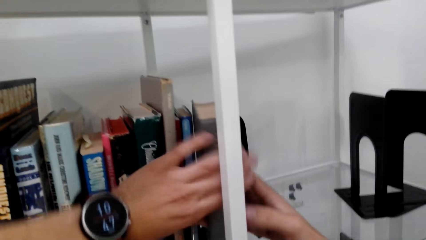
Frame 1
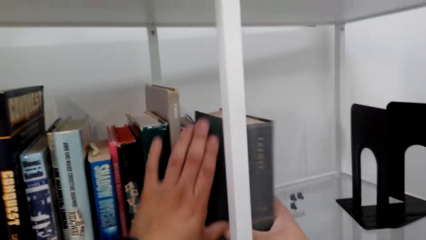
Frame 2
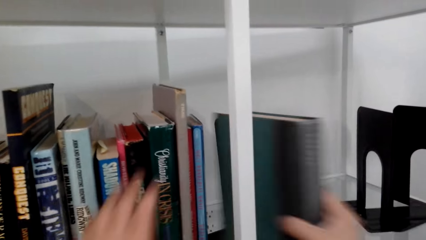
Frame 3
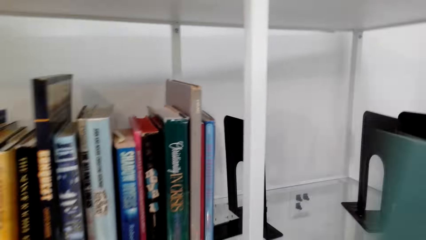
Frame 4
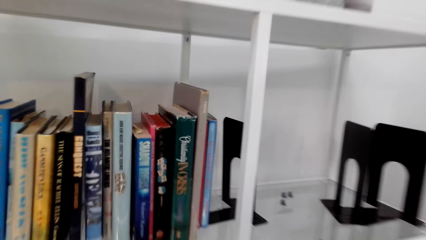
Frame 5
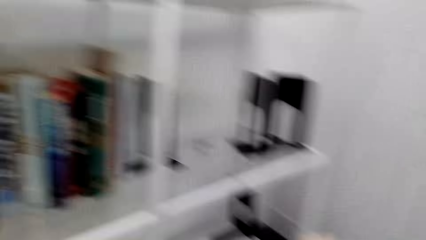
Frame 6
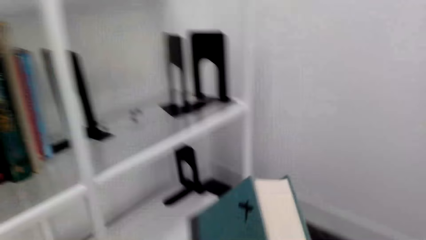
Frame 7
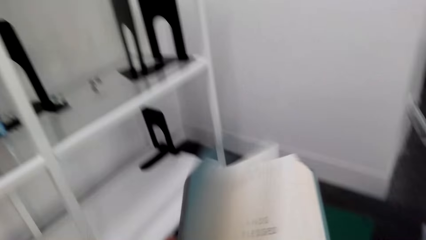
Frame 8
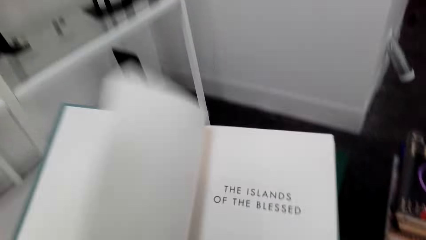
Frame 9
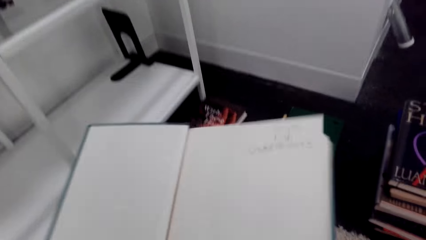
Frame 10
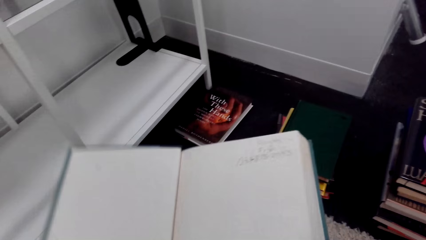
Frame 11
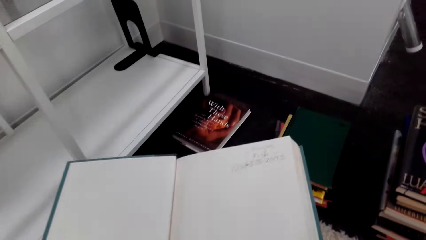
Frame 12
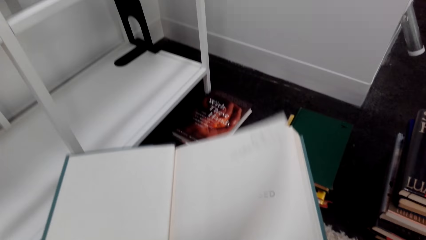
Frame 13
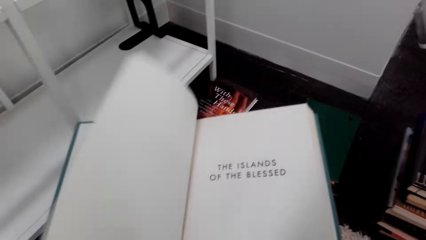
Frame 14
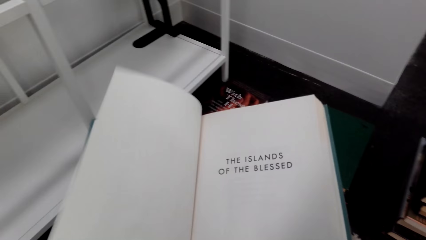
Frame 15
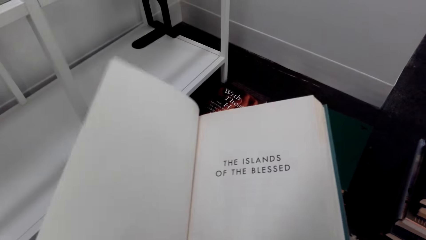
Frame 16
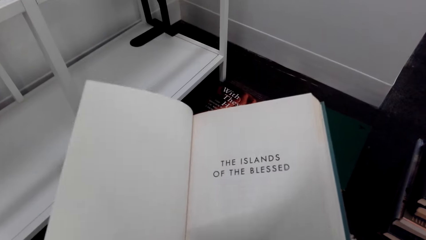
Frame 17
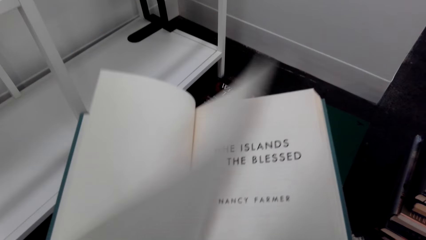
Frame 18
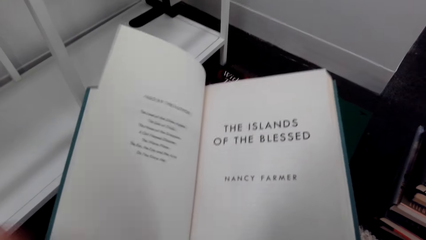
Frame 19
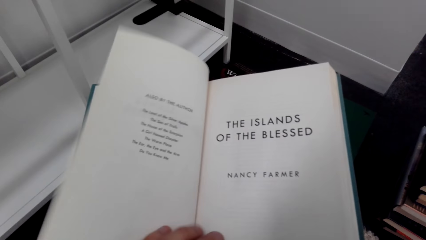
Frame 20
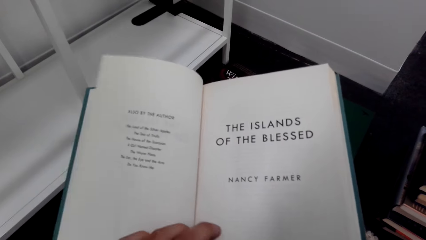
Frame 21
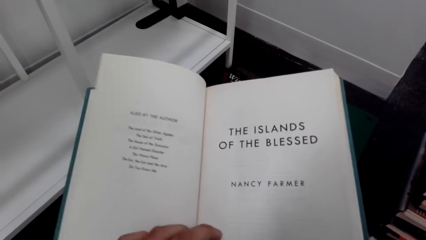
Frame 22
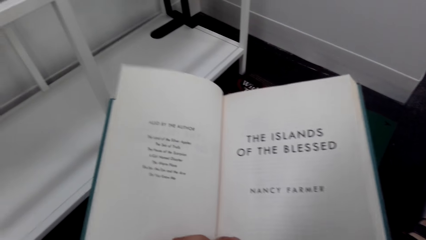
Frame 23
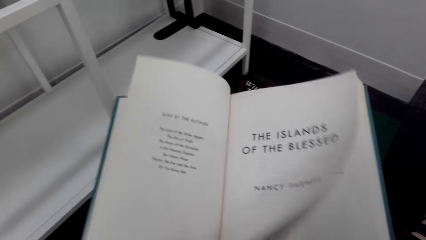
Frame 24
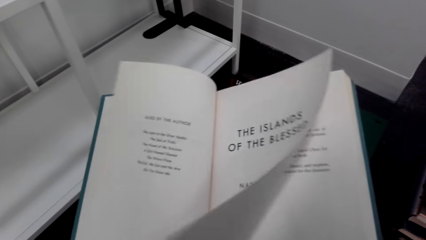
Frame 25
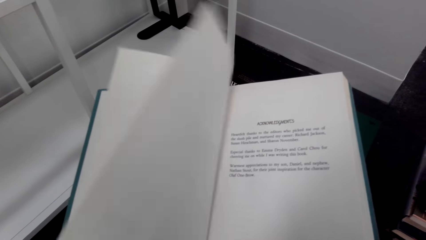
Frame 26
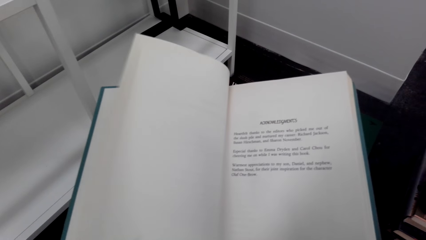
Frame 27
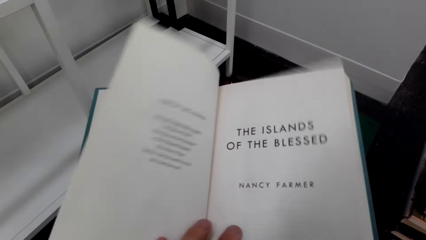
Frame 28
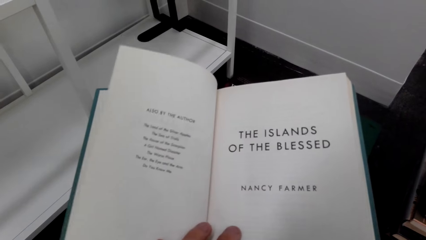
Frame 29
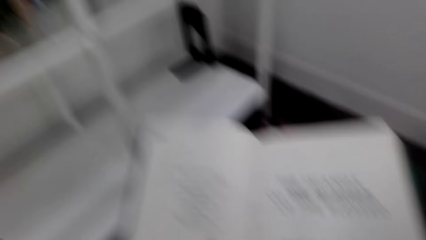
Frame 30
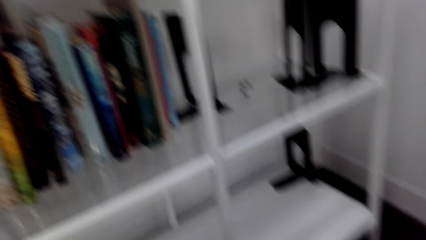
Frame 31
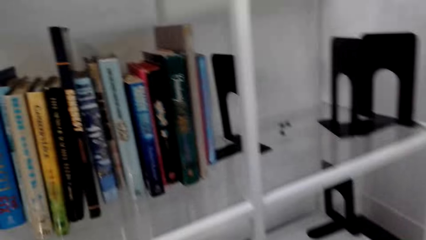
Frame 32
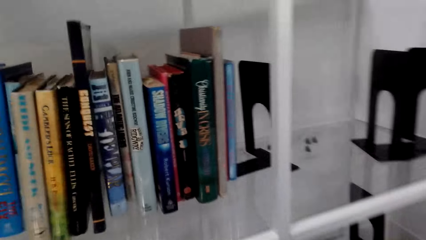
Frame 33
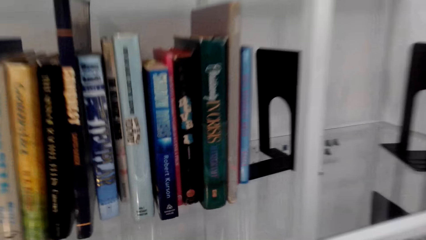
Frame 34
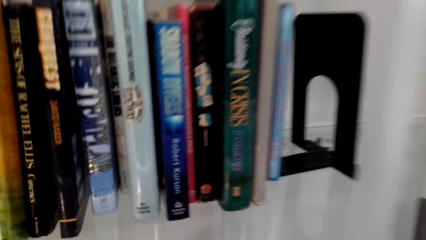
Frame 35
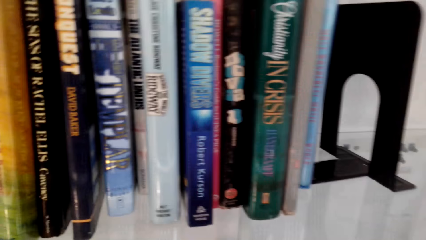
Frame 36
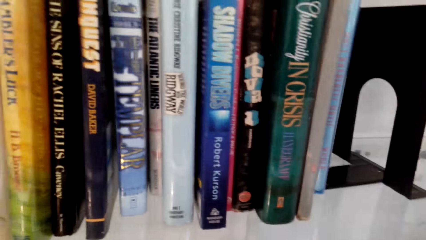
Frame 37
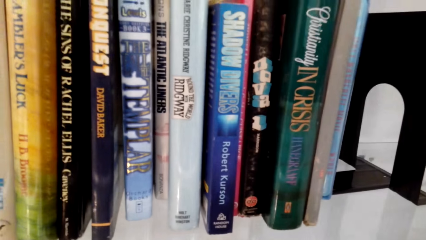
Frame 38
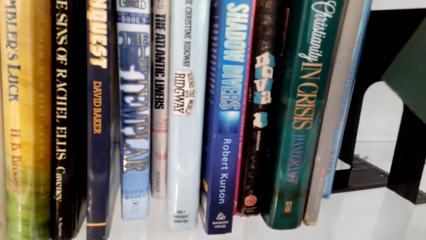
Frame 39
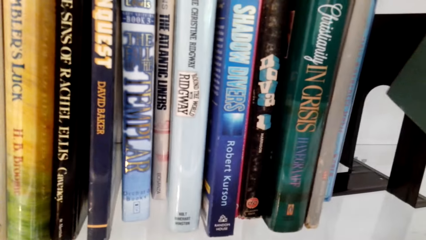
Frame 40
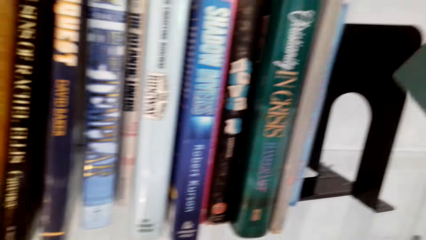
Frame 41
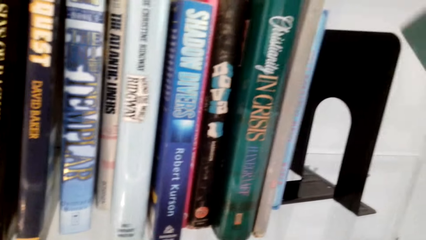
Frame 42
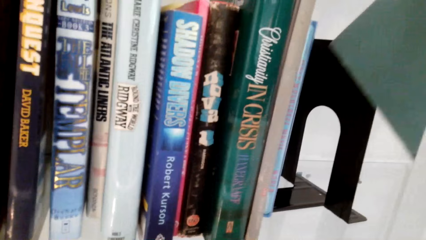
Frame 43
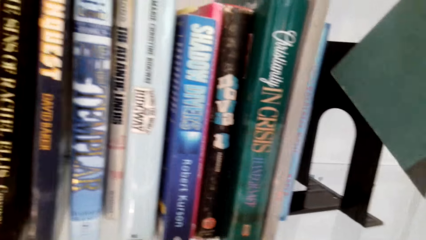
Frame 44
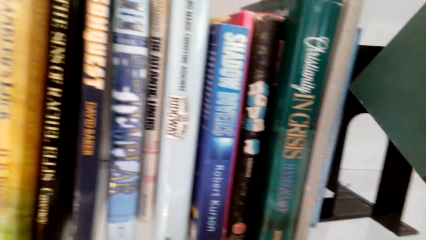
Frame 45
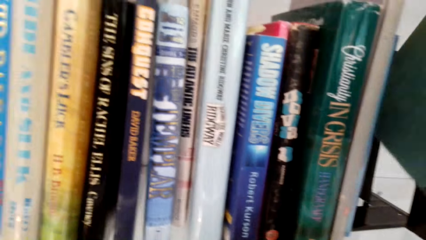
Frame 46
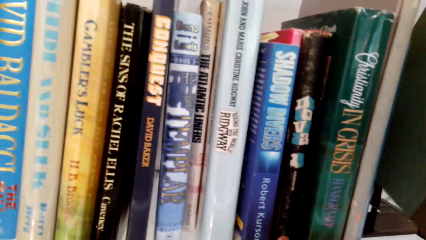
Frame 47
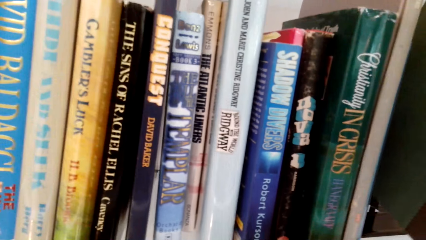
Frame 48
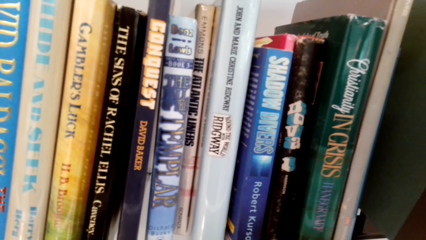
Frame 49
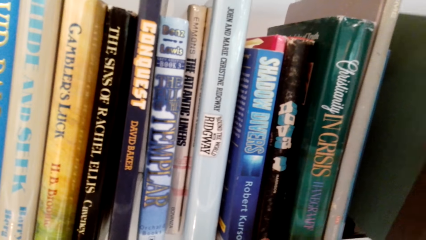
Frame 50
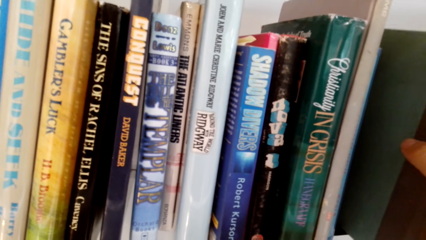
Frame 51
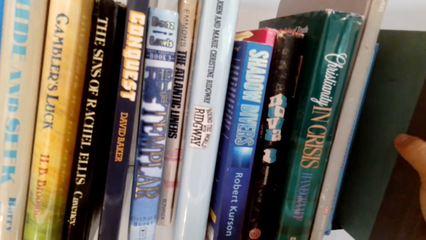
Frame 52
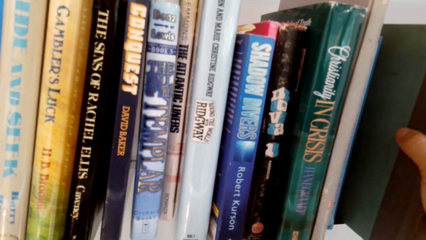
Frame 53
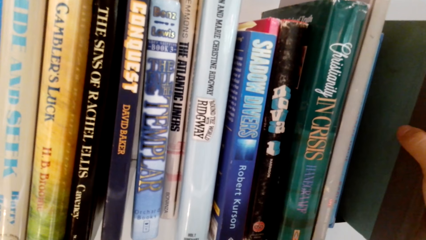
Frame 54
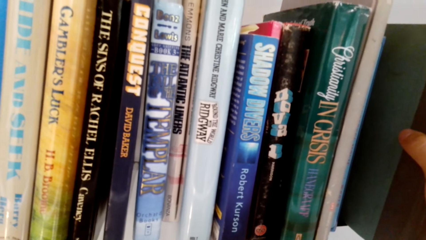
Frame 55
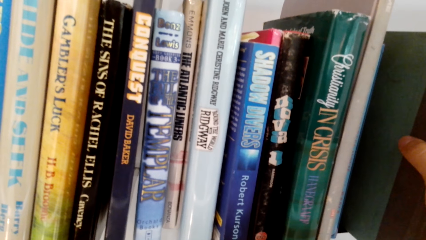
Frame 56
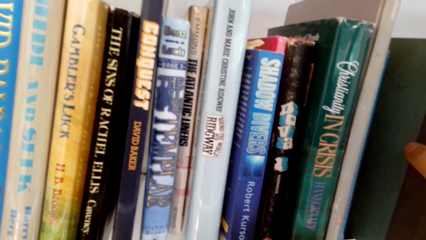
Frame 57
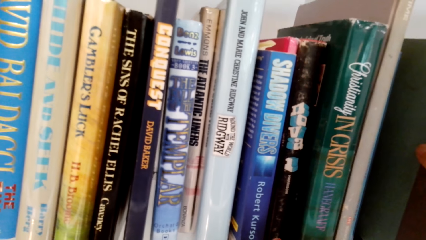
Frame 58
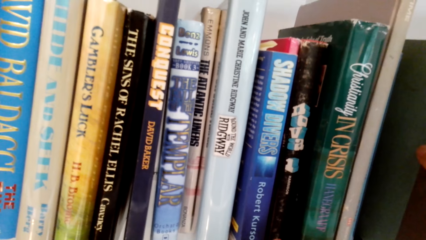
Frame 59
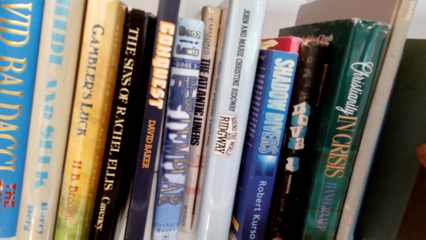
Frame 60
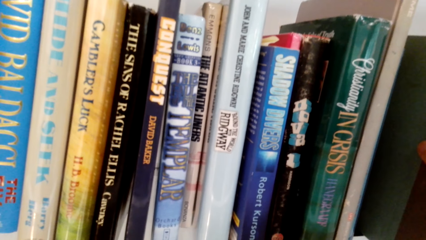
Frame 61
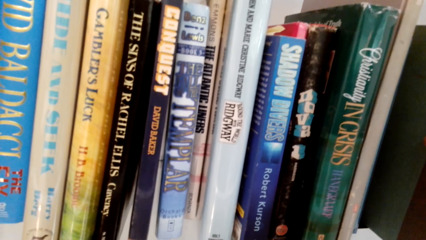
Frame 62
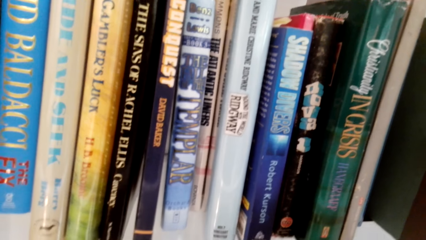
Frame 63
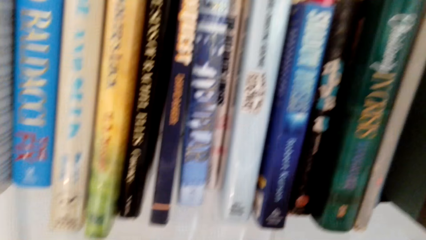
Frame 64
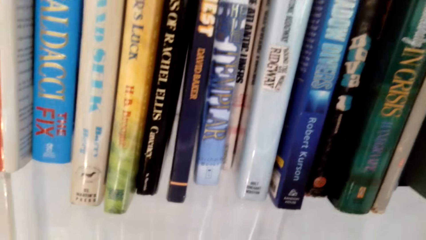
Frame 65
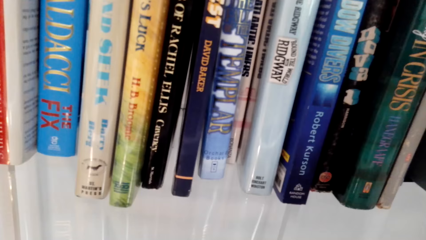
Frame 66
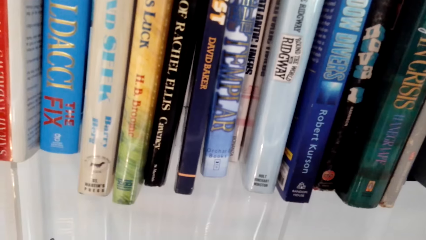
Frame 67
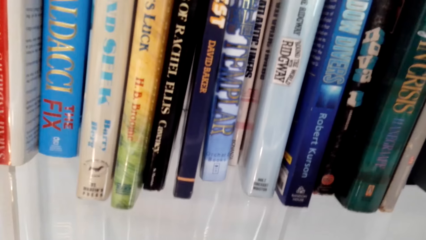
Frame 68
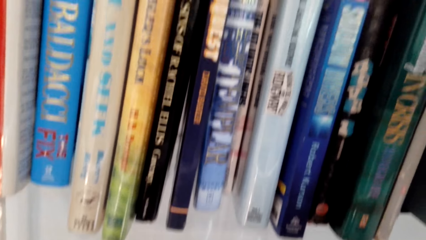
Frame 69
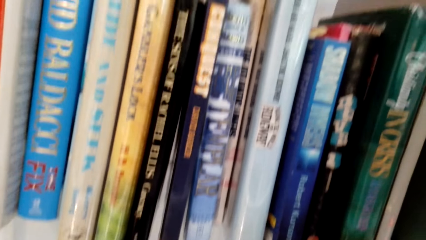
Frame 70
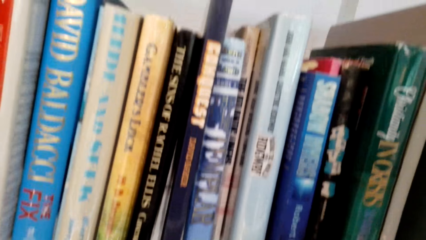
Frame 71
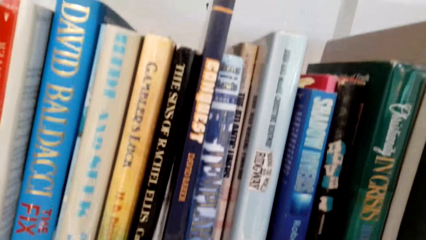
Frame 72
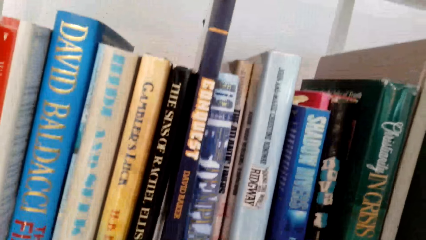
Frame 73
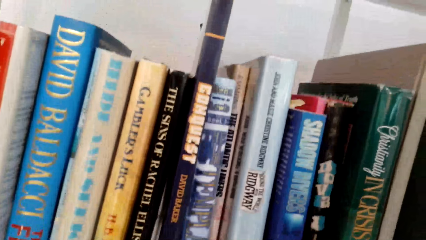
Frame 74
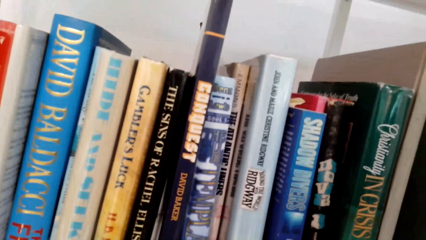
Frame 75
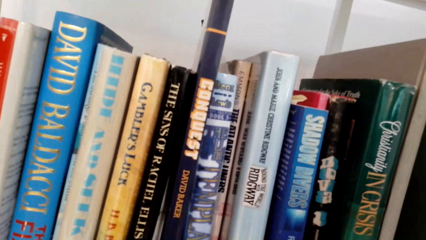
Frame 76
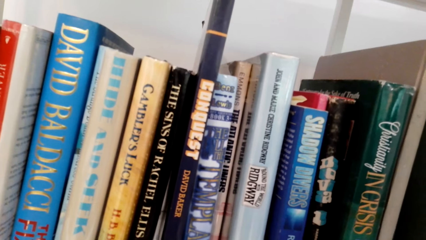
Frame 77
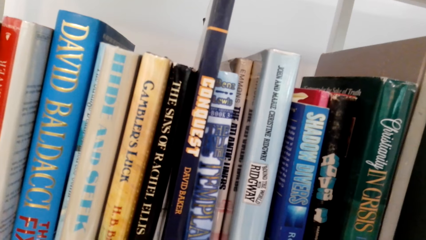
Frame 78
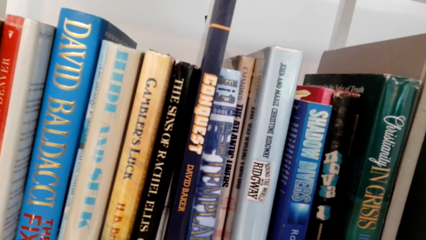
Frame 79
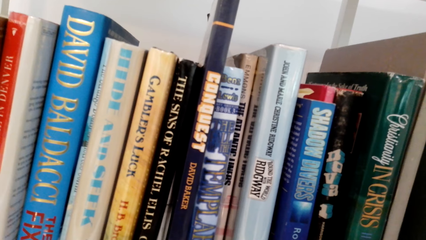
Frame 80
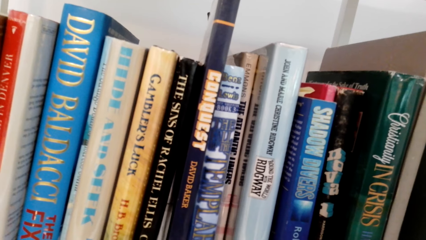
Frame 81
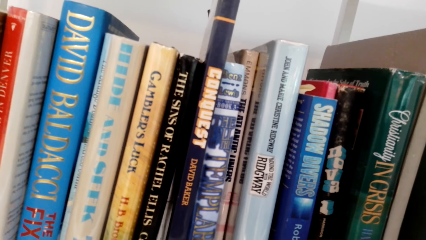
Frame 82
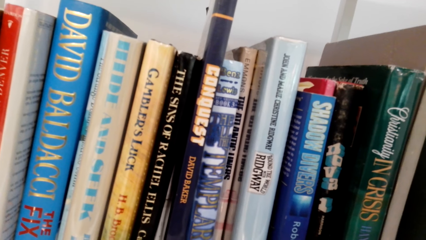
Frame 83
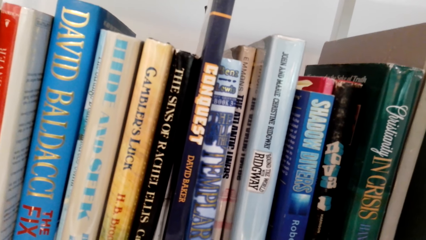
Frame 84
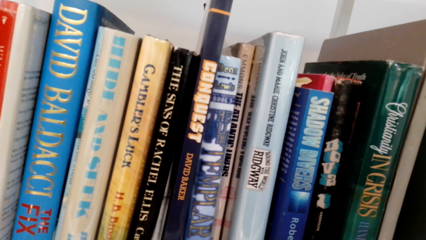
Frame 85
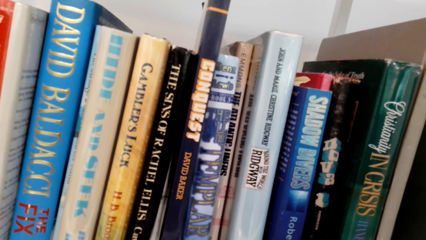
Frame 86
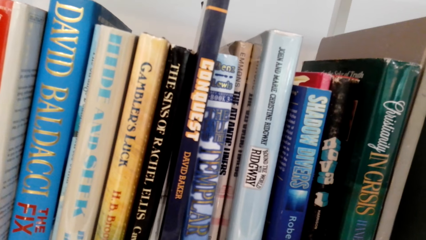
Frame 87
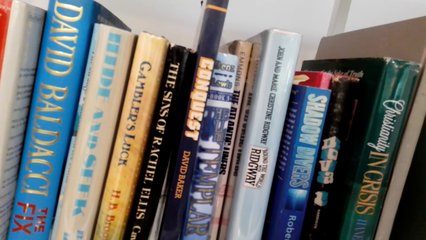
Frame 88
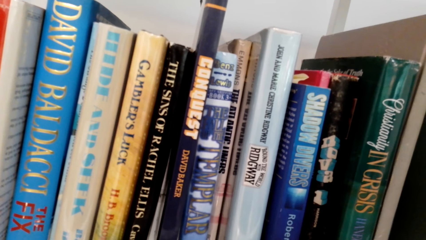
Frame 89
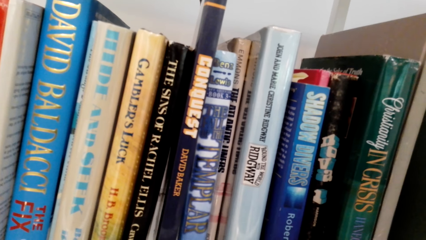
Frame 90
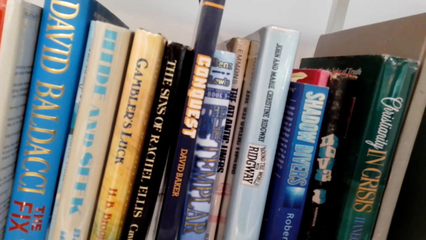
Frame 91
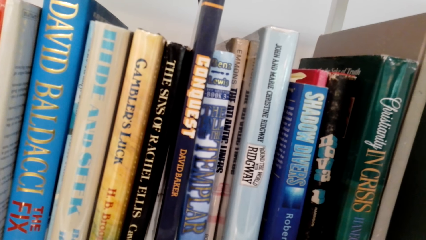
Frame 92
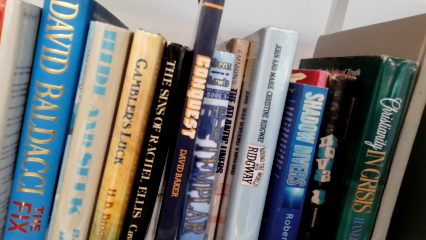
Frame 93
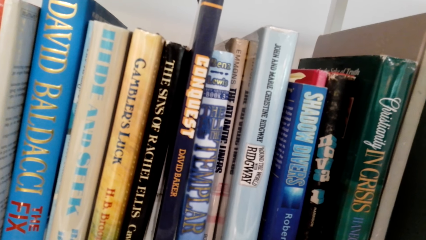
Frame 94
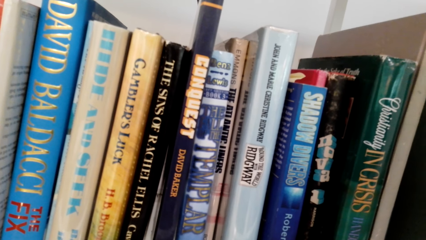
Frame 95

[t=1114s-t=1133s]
The camera wearer picks up a book. They open a beer. They flip a page of the book repeatedly. They arrange the novel books on the shelf.
